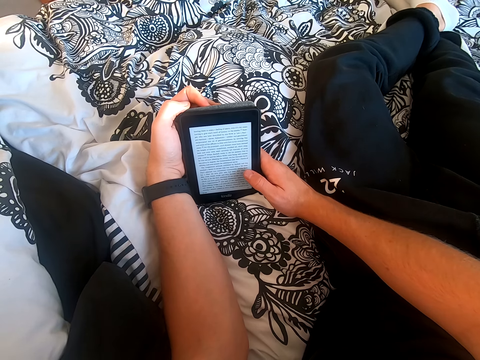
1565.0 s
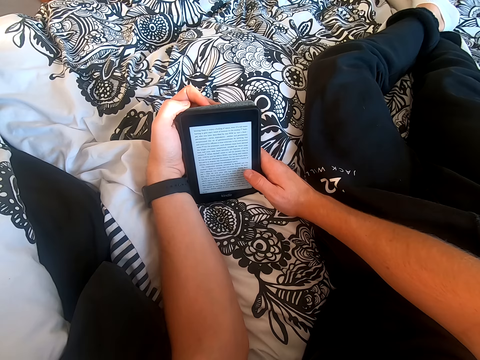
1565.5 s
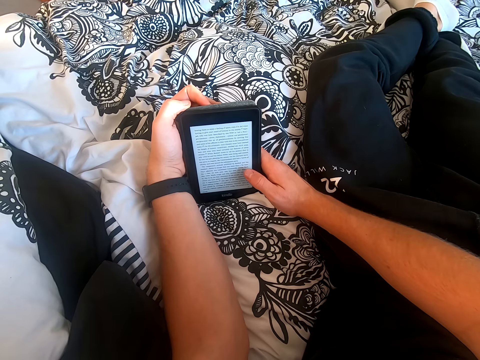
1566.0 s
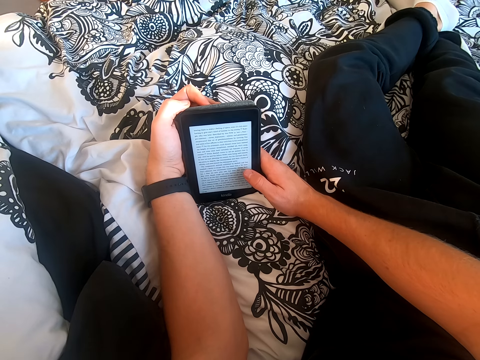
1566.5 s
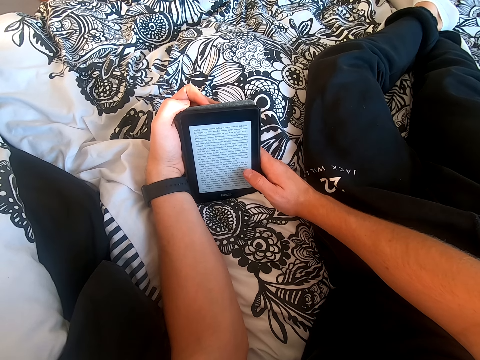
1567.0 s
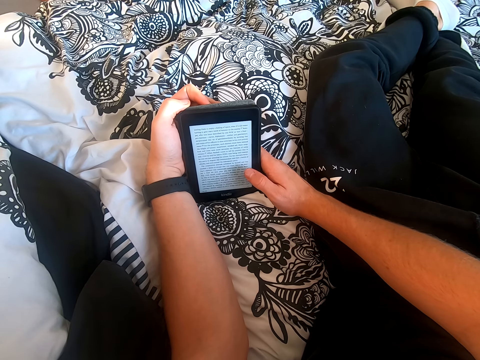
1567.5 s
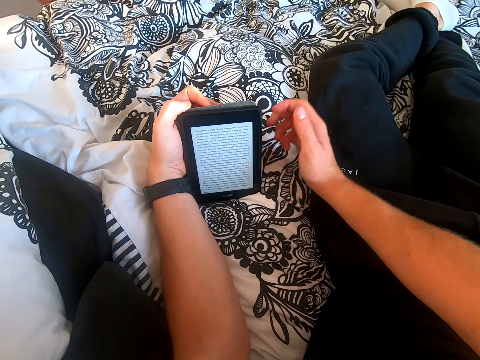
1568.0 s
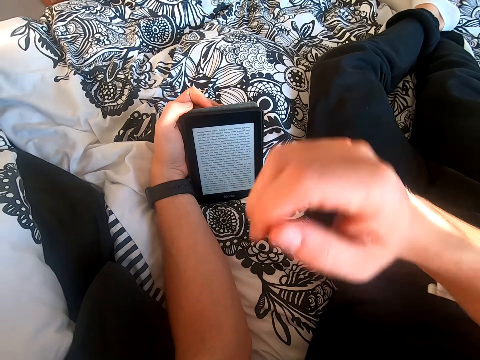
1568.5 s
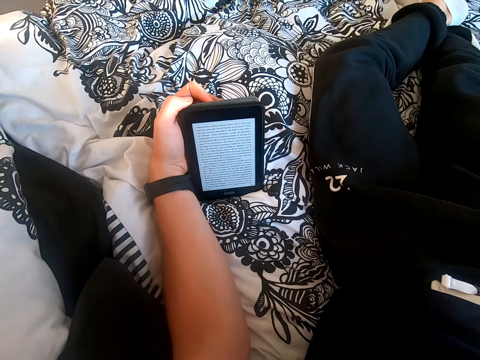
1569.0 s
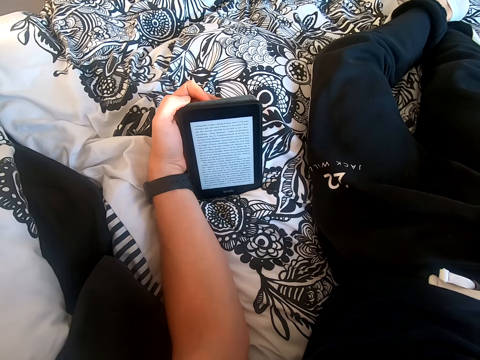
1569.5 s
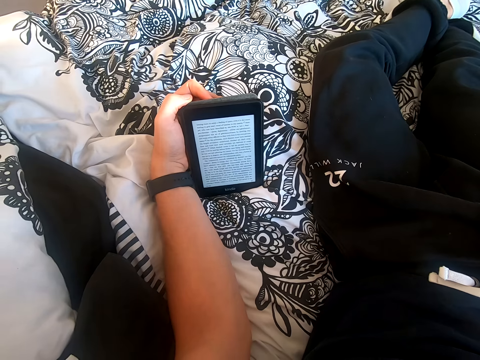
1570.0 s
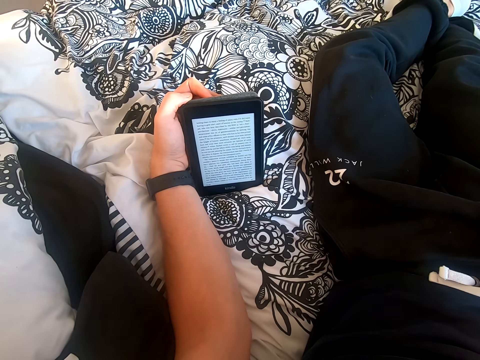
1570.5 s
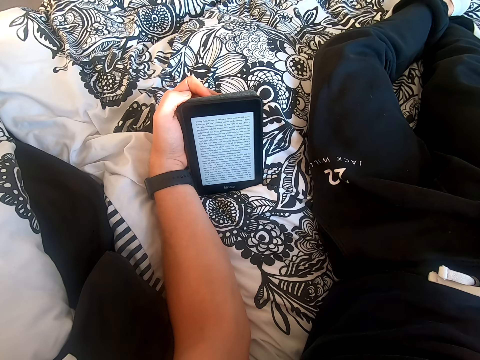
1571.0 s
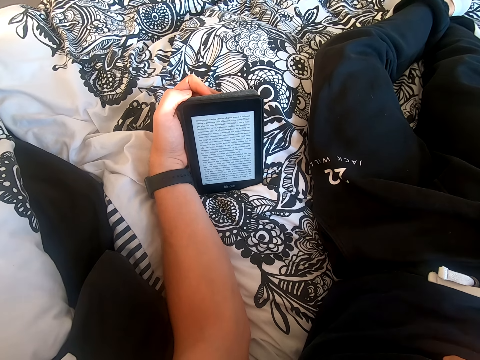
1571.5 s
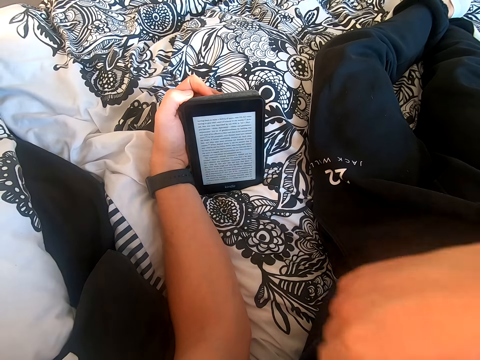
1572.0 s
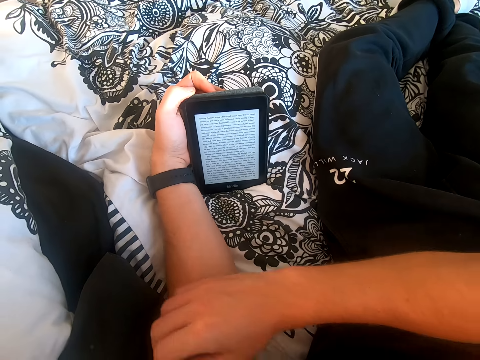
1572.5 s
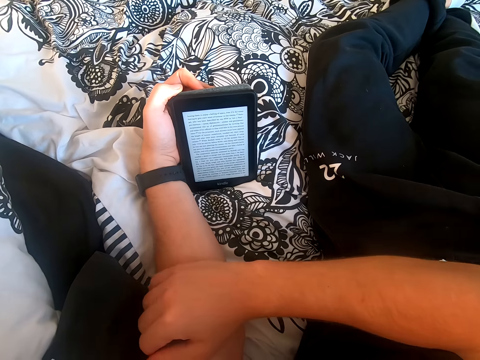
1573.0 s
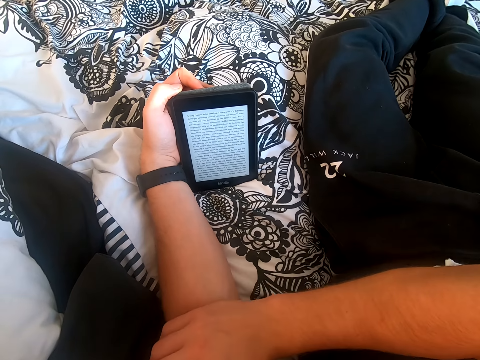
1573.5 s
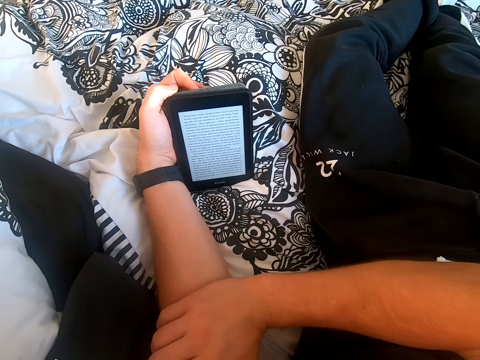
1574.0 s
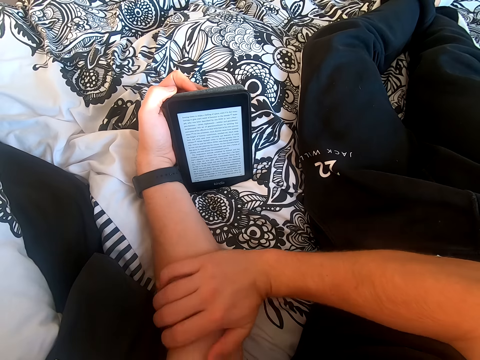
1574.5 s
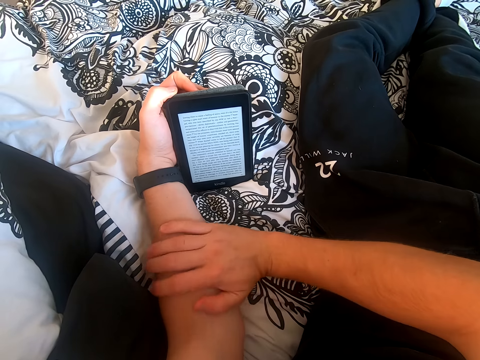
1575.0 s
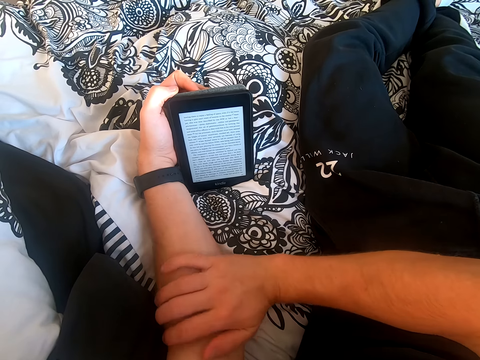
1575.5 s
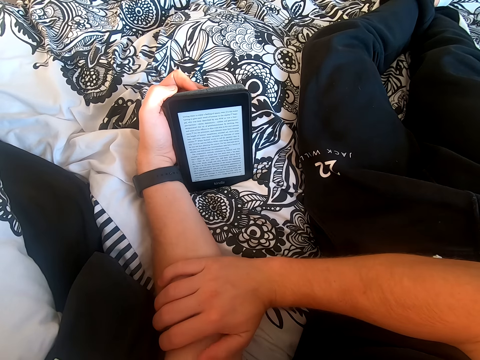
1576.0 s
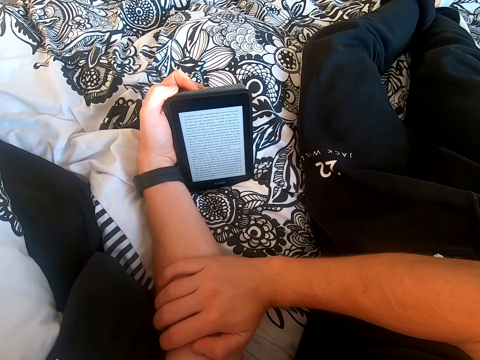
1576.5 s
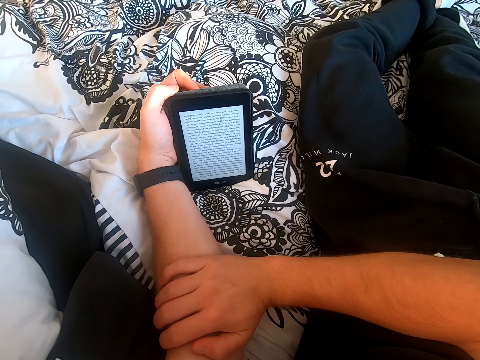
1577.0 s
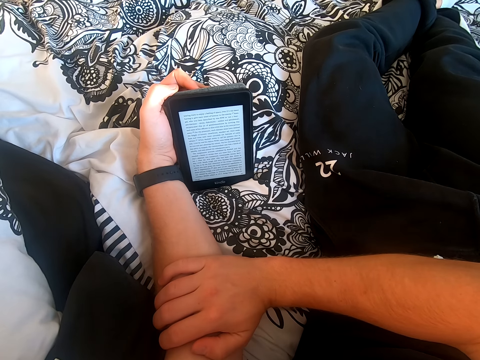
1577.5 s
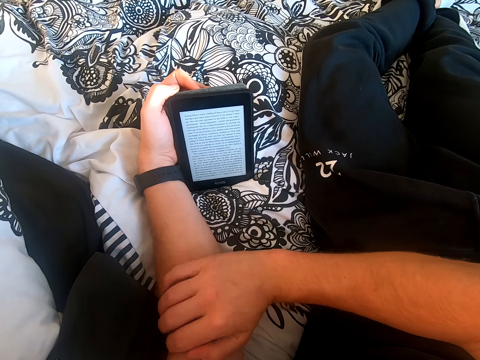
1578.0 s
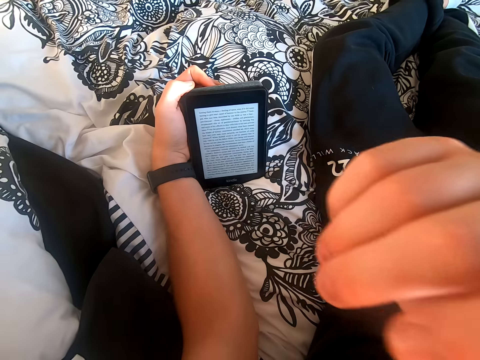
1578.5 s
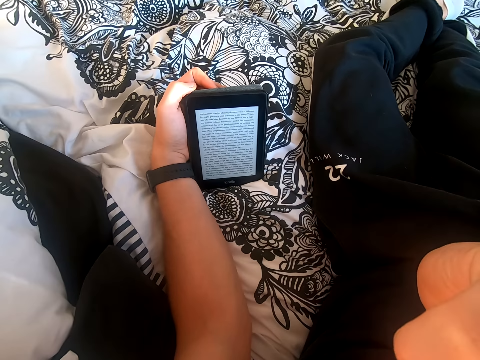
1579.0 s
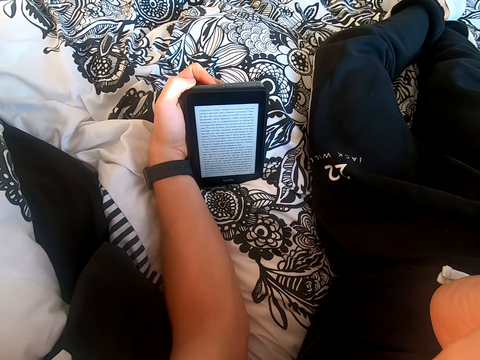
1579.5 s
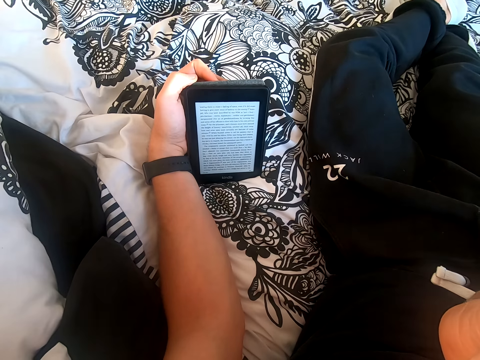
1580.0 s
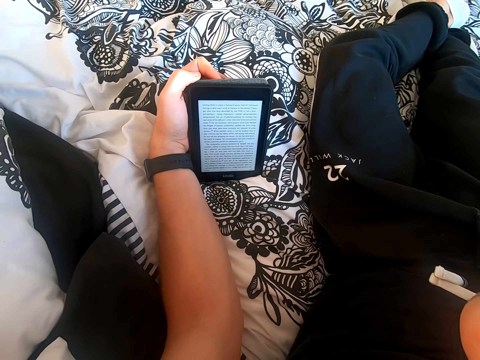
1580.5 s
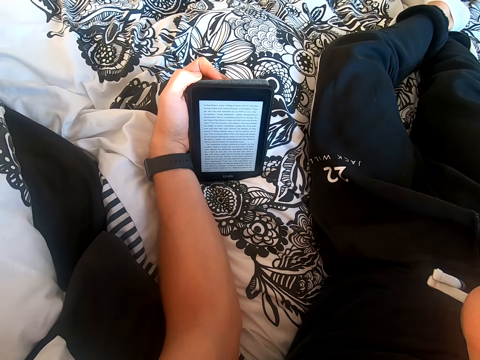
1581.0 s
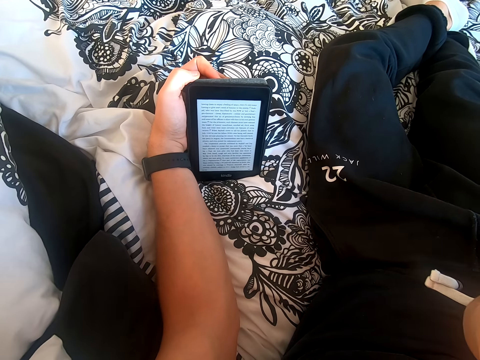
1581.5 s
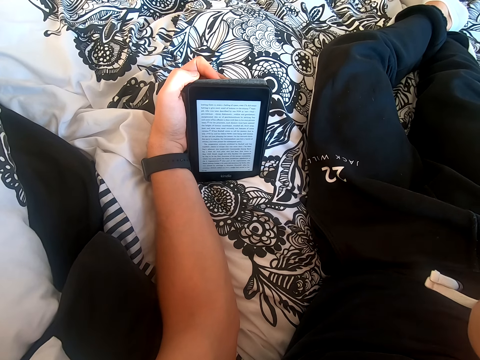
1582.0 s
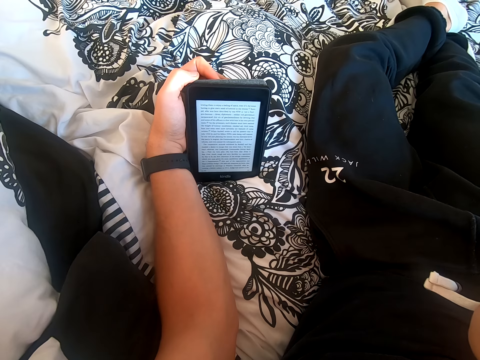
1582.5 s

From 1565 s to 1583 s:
The camera wearer lifts his right hand from the tablet and touches his face. He reads the book on the tablet. He places his right hand on the left hand. He moves his right hand on the left hand. He reads the book on the tablet. He lifts the right hand and touches his nose. He reads the book on the tablet.

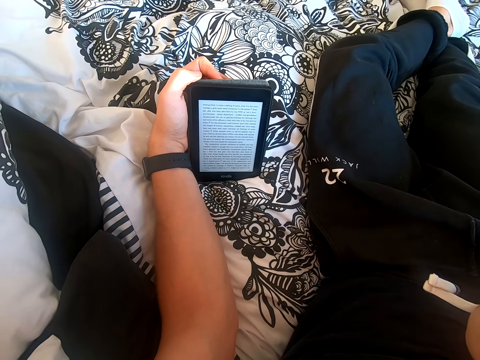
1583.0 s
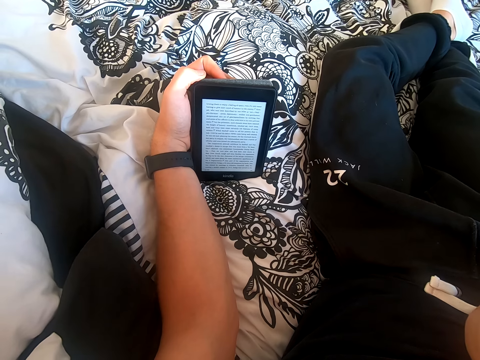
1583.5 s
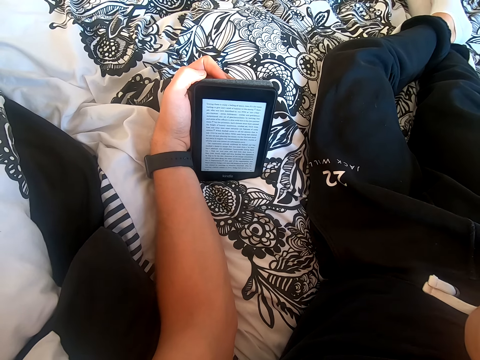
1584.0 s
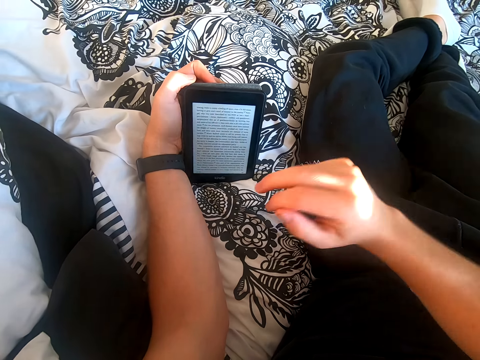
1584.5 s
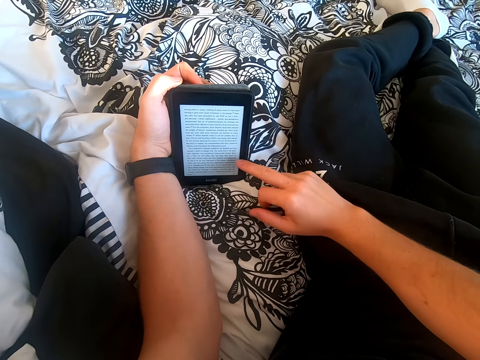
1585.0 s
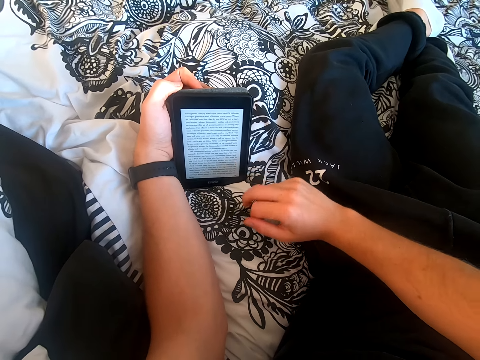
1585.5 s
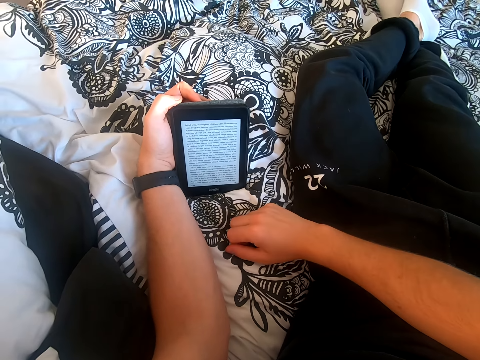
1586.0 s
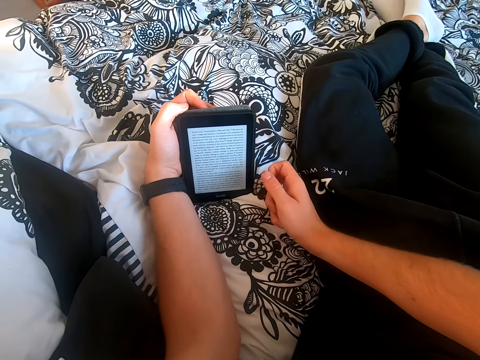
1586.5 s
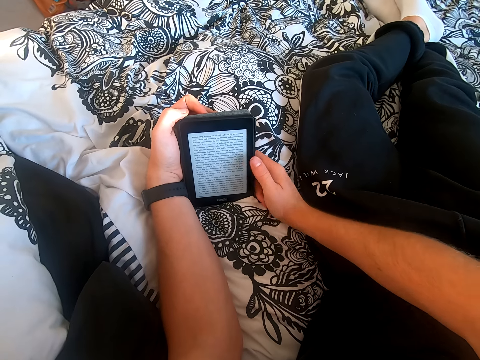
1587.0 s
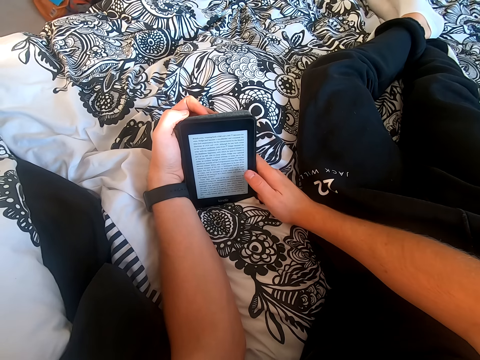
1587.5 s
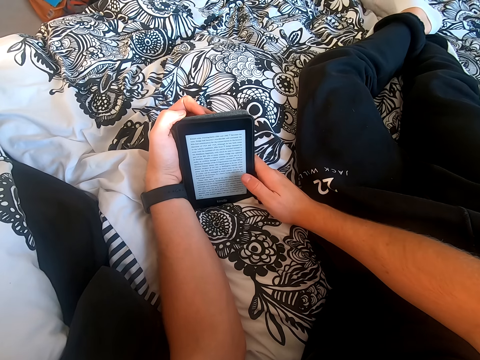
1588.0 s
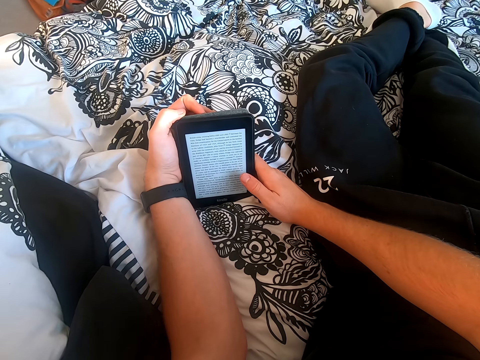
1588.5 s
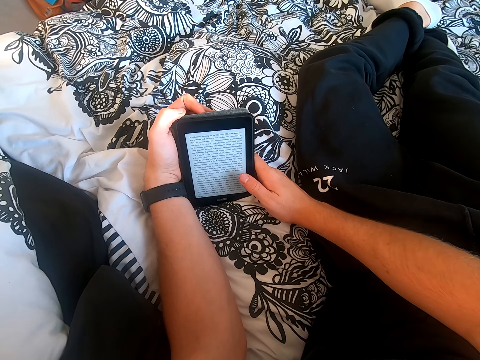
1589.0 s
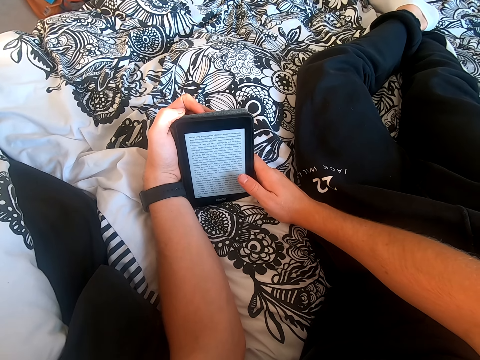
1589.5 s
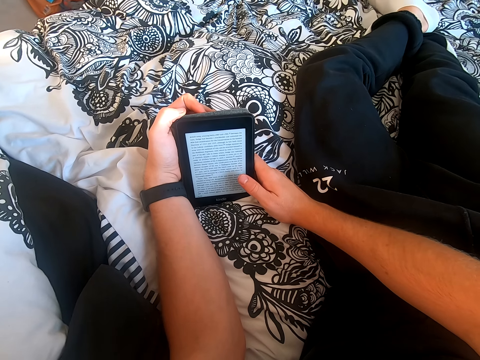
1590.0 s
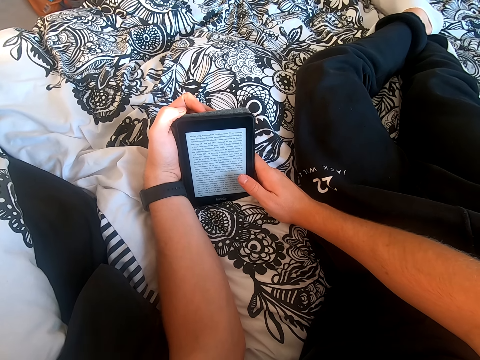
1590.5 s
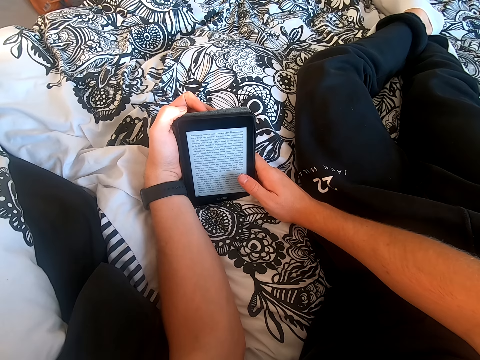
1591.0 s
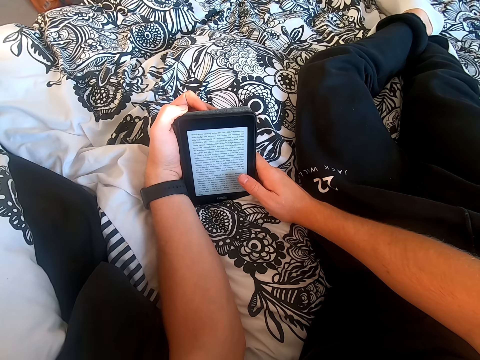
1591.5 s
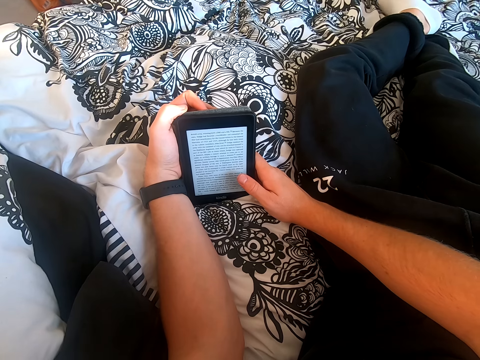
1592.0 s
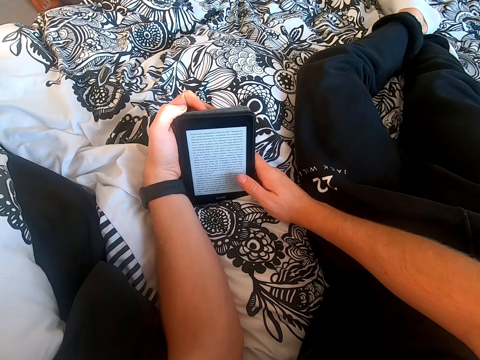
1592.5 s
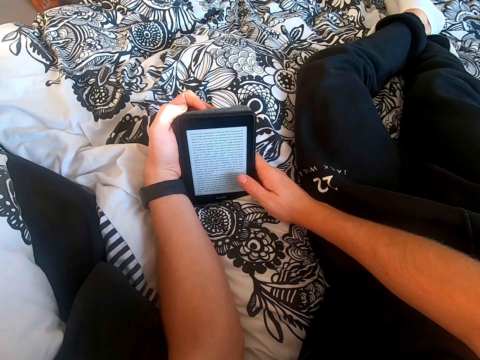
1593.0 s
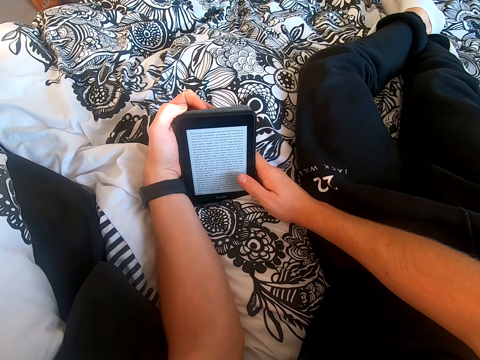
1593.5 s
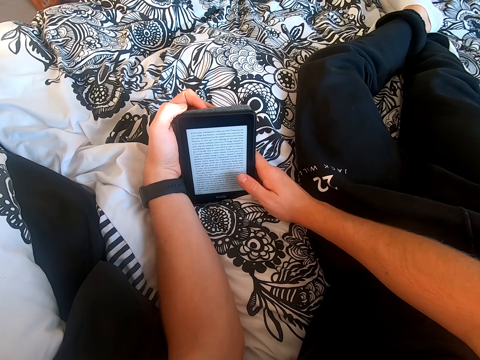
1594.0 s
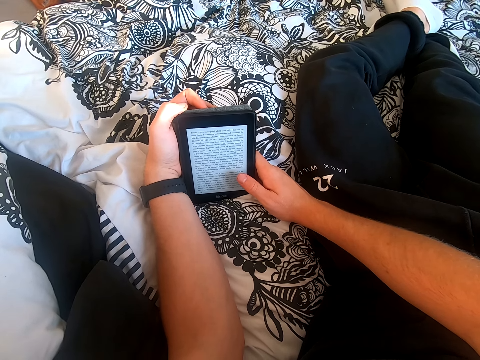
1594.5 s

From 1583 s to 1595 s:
The camera wearer scrolls through the tablet. He touches the tablet. He places his right hand on the bed. He holds the tablet with his right hand. He reads the book on the tablet.
